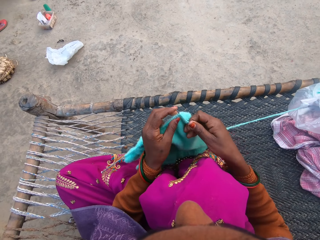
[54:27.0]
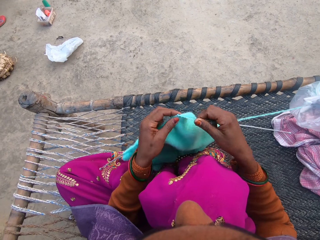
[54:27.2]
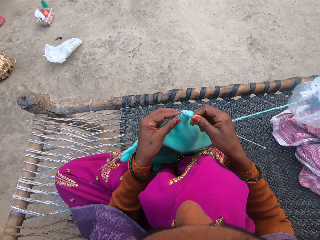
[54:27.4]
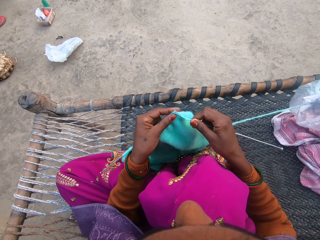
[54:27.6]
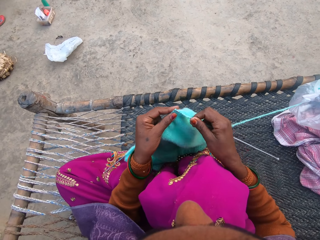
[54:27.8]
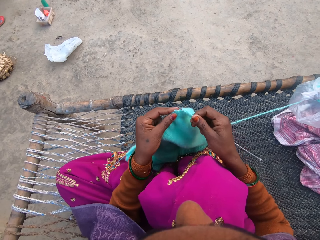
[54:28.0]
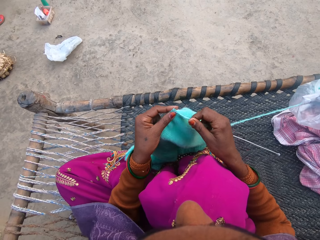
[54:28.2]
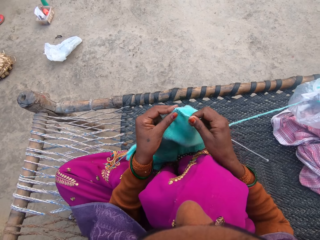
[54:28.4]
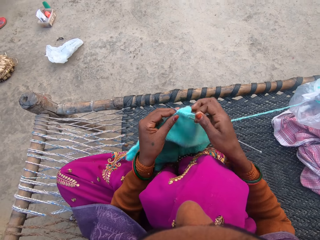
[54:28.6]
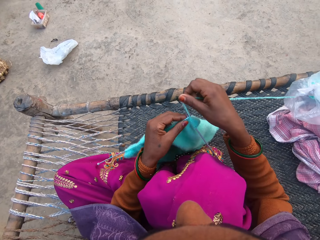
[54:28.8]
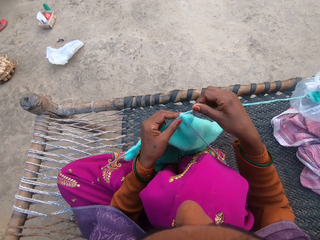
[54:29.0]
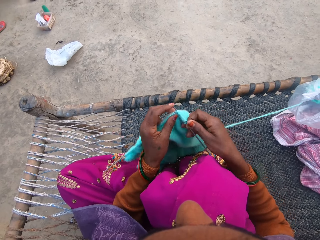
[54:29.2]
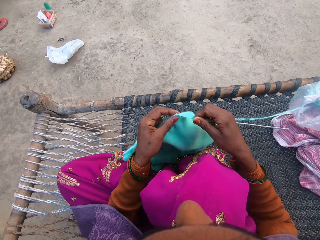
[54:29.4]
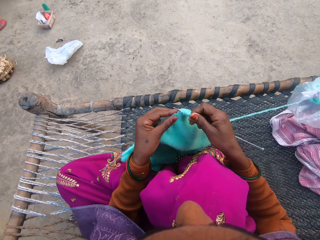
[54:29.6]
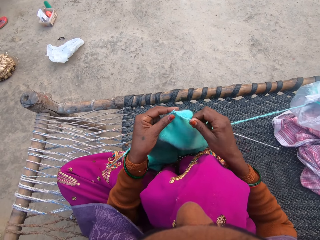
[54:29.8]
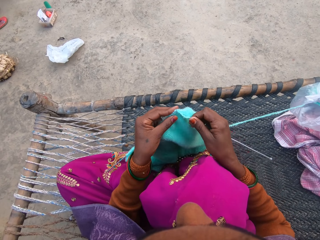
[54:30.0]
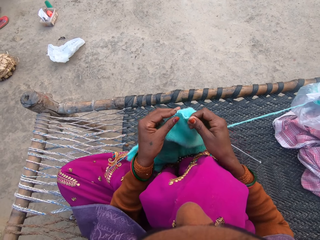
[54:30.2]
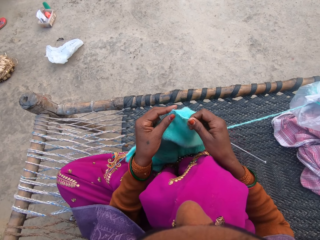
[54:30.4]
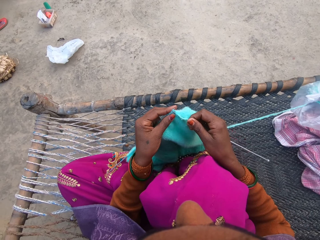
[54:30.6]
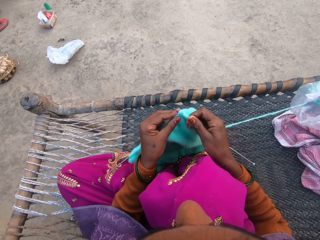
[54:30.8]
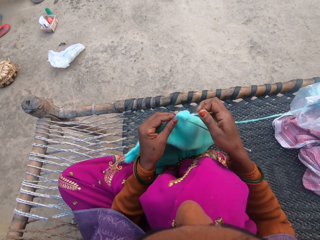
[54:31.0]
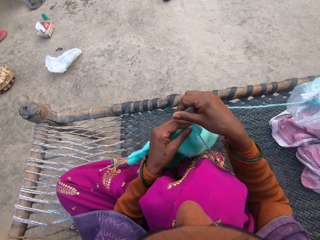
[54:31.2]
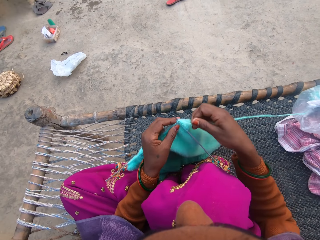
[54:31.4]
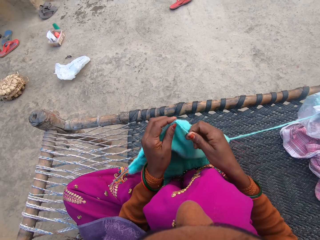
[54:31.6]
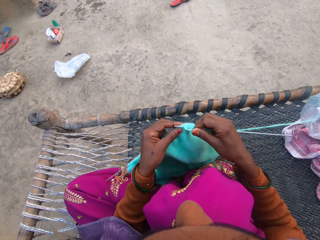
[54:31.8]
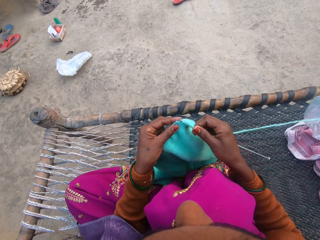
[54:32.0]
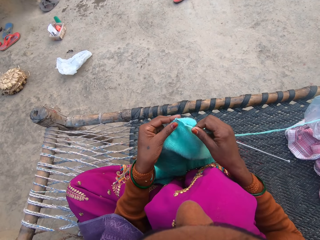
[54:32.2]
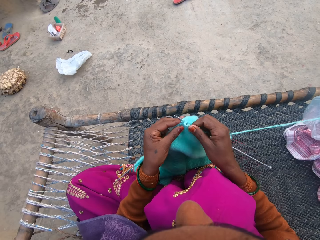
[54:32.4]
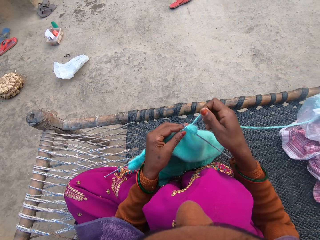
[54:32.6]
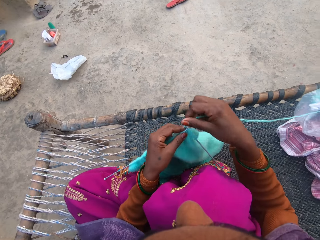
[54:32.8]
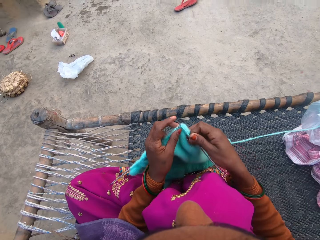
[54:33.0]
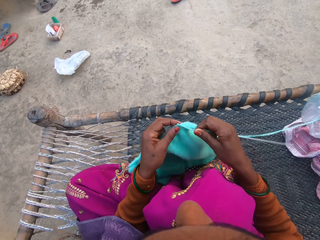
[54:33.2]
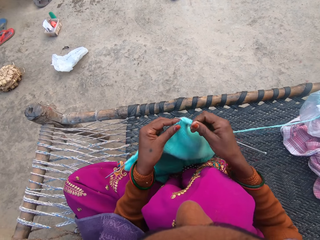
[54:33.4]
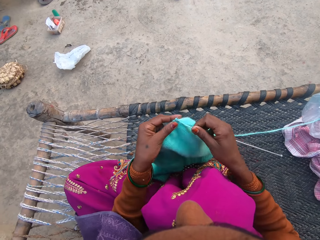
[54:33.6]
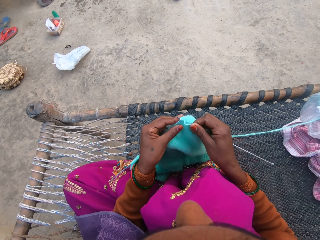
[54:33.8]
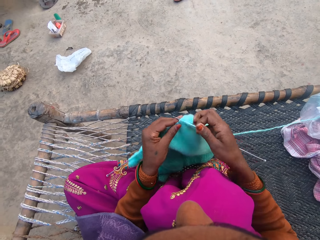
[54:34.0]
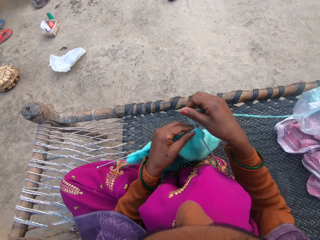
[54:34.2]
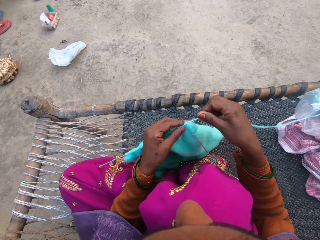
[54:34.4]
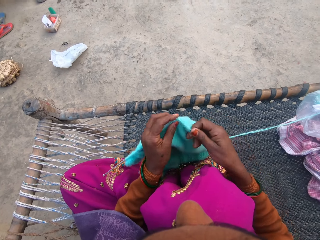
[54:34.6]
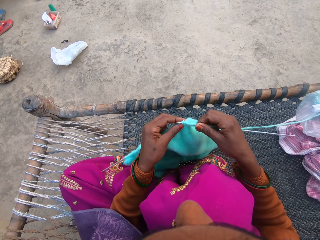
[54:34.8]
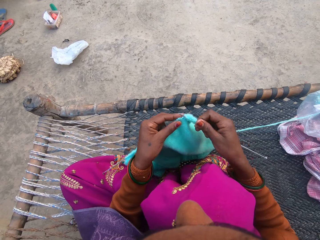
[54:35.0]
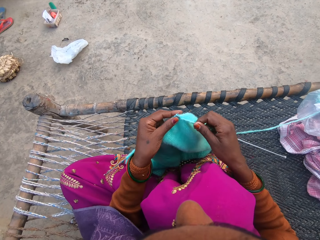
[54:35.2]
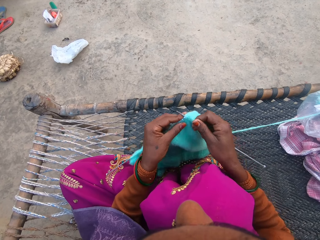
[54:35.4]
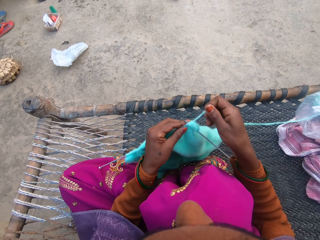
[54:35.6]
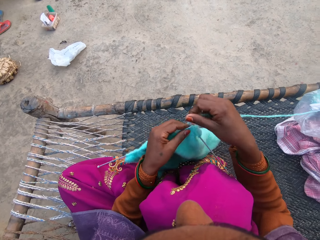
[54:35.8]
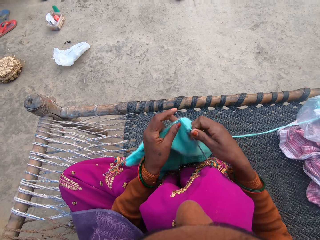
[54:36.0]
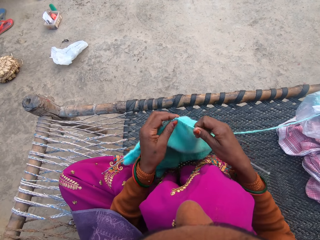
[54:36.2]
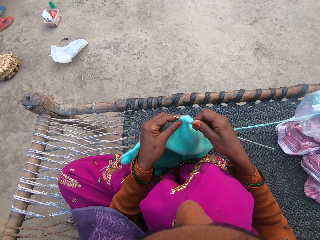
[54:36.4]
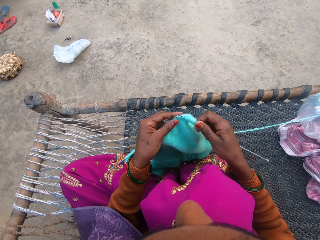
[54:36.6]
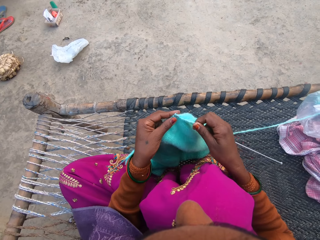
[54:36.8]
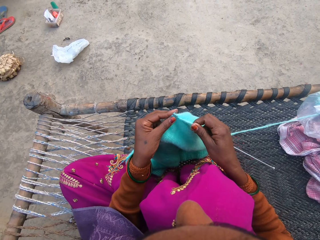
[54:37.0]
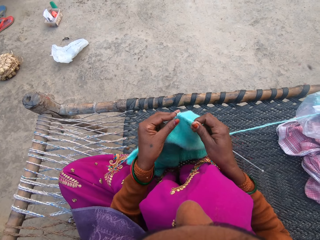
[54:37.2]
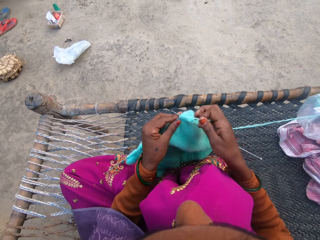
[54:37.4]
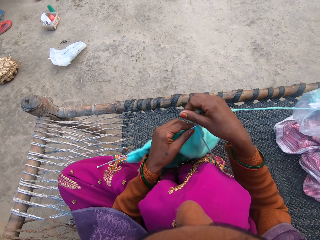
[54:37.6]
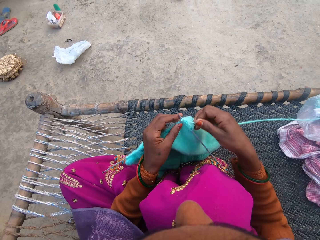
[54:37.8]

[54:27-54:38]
The camera wearer knits the knitted cloth with both hands. They place the yarn on the needle. They knit the knitted cloth with both hands. They place the yarn on the needle. They knit the knitted cloth with both hands. They place the yarn on the needle. They knit the knitted cloth with both hands. They place the yarn on the needle. They knit the knitted cloth with both hands. They place the yarn on the needle. They knit the knitted cloth with both hands.

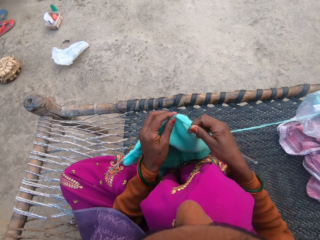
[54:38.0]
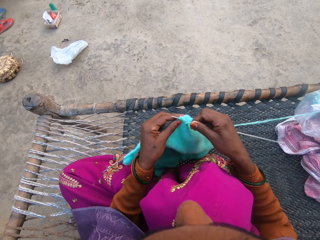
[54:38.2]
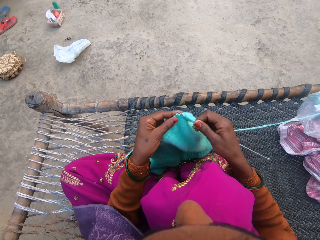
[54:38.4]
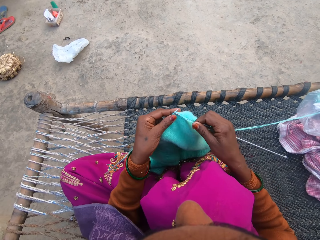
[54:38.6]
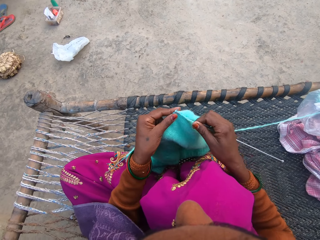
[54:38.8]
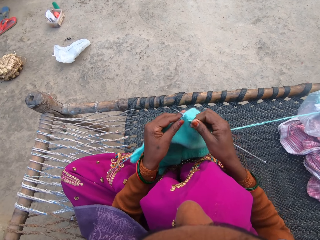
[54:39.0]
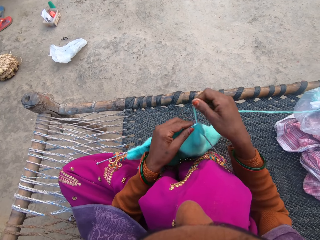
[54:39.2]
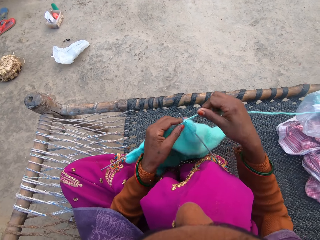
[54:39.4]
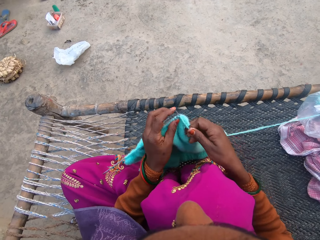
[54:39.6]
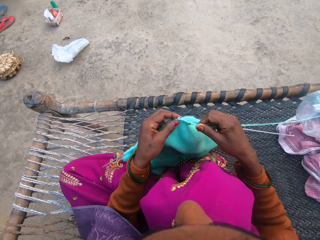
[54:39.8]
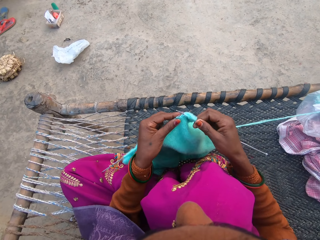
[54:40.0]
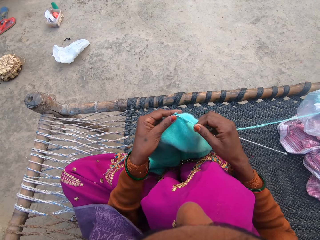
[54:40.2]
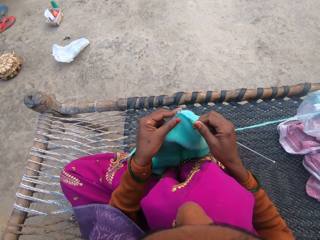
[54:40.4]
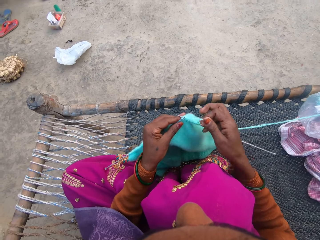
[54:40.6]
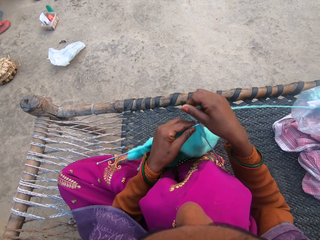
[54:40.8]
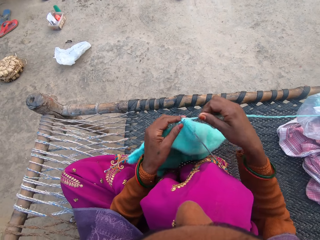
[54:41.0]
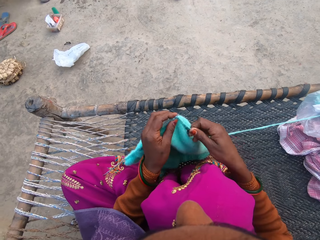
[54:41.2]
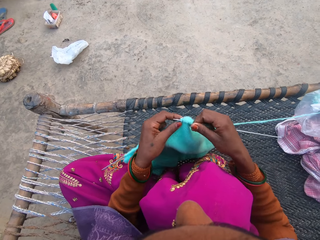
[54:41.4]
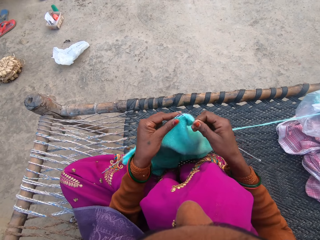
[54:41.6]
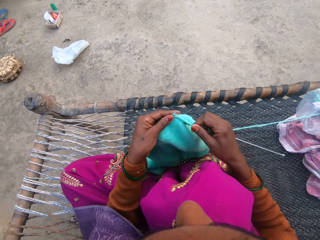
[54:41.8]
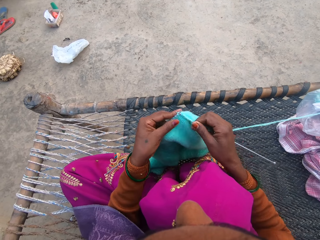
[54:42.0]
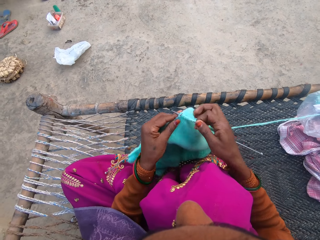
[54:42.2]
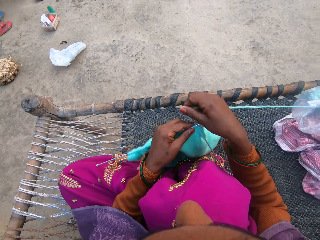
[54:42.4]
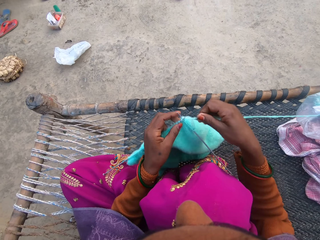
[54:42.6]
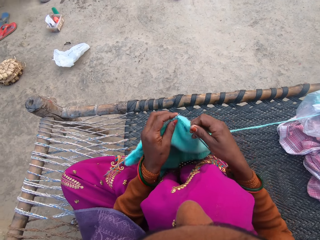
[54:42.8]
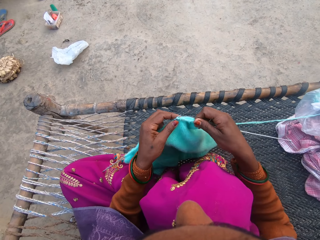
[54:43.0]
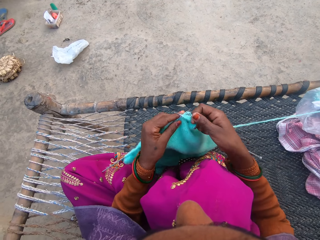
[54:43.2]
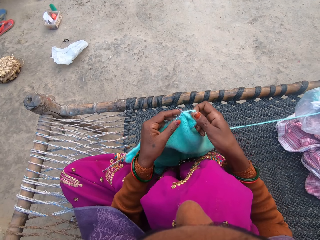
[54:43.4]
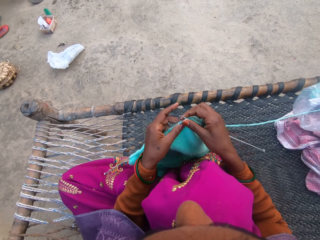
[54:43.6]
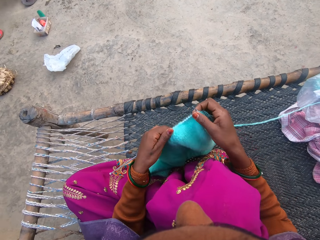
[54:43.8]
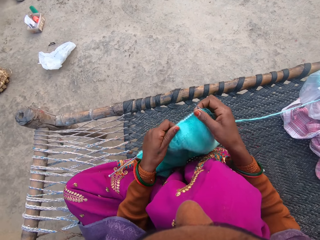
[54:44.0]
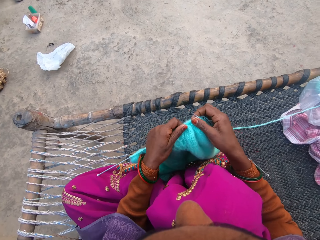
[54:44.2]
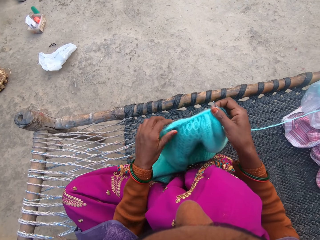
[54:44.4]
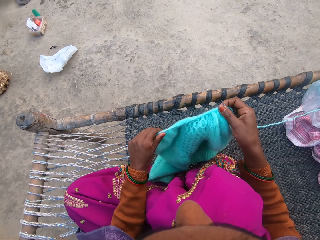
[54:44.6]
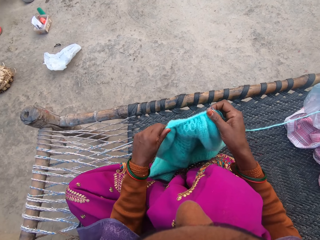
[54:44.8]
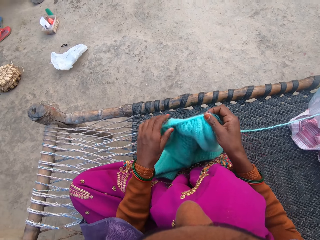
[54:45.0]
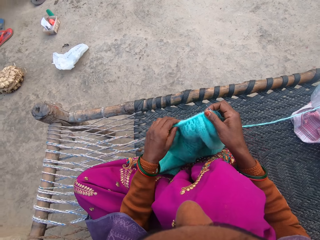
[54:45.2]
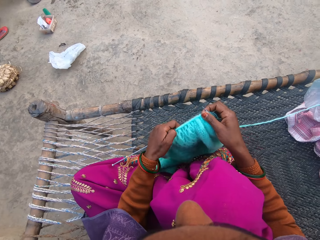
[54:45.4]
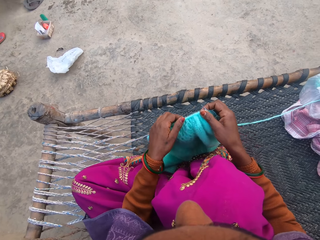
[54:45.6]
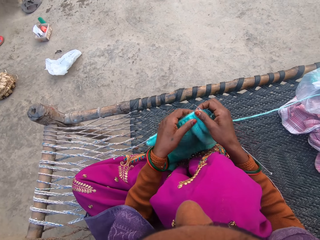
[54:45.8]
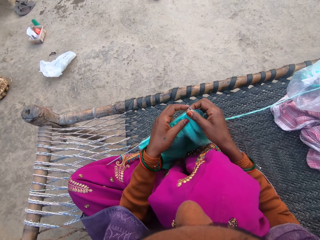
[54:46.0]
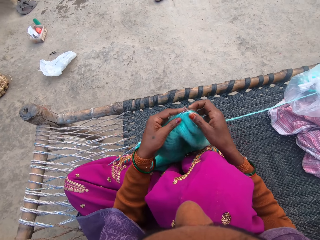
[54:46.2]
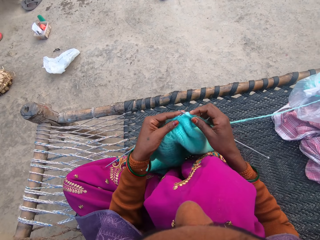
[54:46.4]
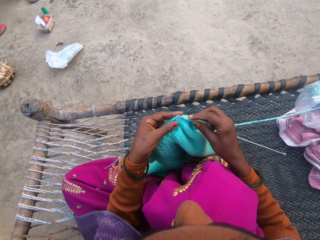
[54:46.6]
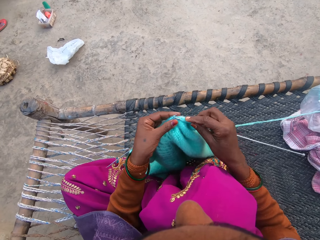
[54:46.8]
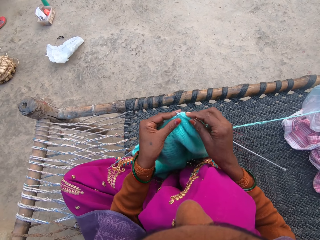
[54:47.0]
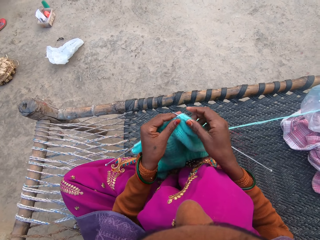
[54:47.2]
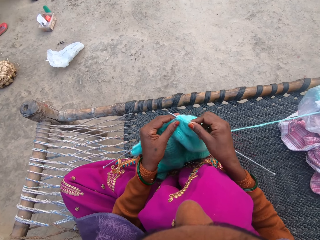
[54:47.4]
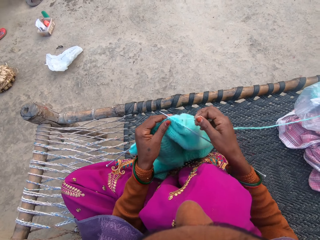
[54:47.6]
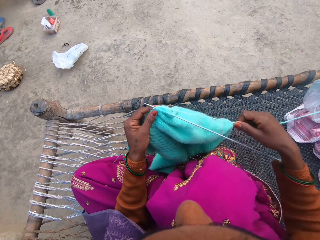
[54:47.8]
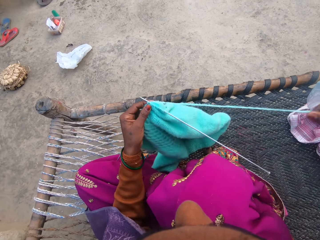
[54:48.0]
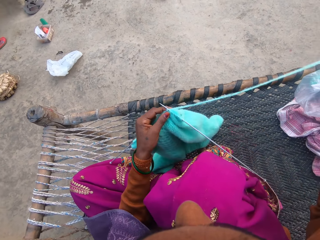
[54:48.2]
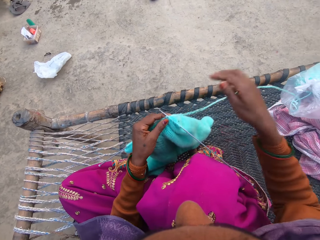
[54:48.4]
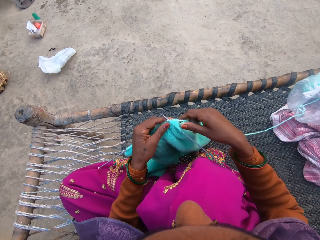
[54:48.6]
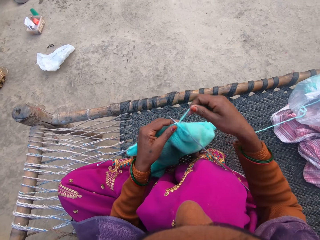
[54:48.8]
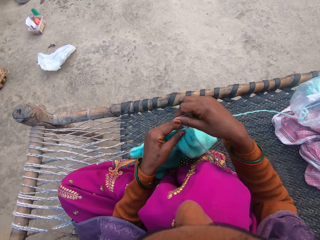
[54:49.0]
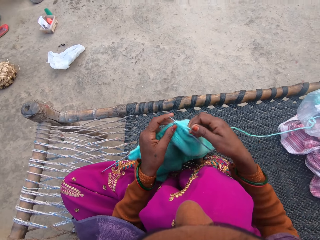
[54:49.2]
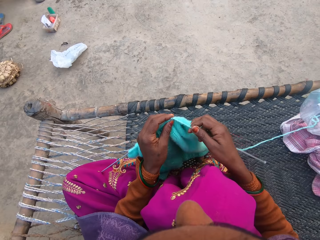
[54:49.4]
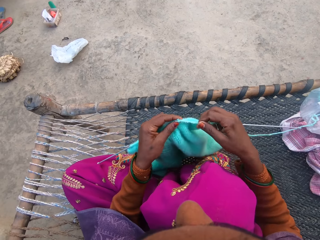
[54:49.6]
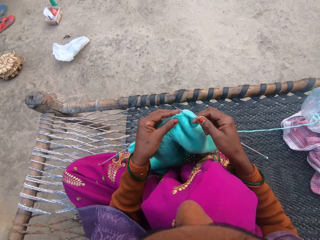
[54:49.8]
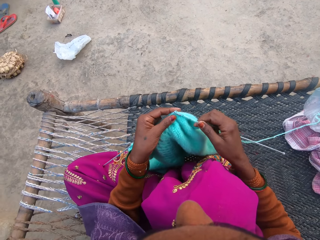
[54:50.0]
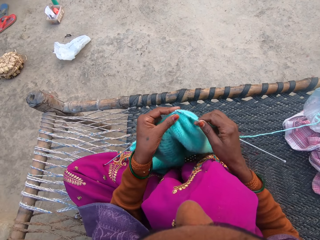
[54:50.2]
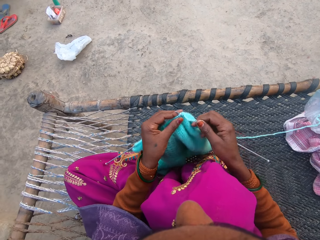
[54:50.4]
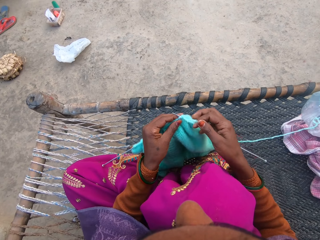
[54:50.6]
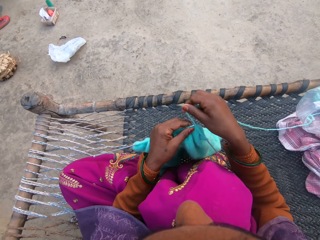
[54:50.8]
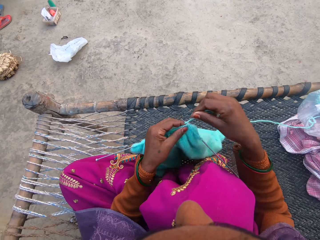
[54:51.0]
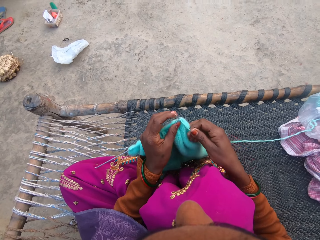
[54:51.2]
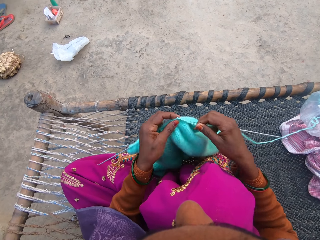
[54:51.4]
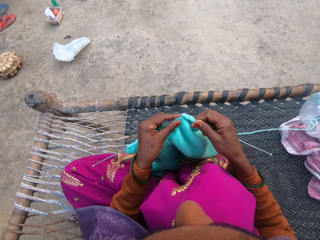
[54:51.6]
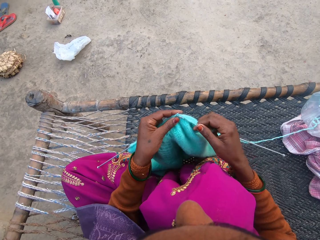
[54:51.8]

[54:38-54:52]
The camera wearer places the yarn on the needle. They knit the knitted cloth with both hands. They place the yarn on the needle. They knit the knitted cloth with both hands. They place the yarn on the needle. They adjust the sweater on the needle. They knit the sweater with the pair of needles and the yarn with both hands. They move the knitted cloth with the left hand. They move it again. They pull more yarn from the ball of yarn with the right hand. They knit the sweater with the pair of needles and the yarn with both hands. They place the yarn on the needle. They place it on the needle again.
